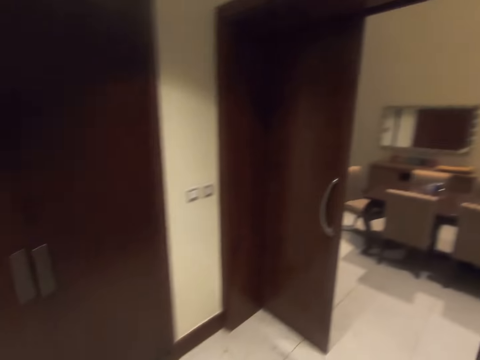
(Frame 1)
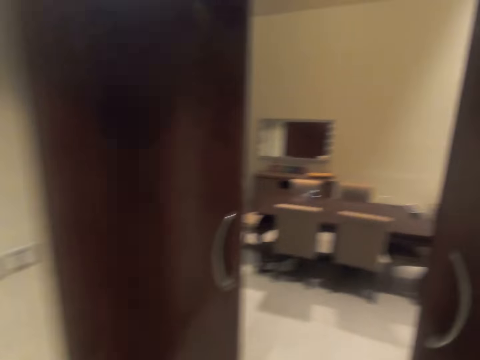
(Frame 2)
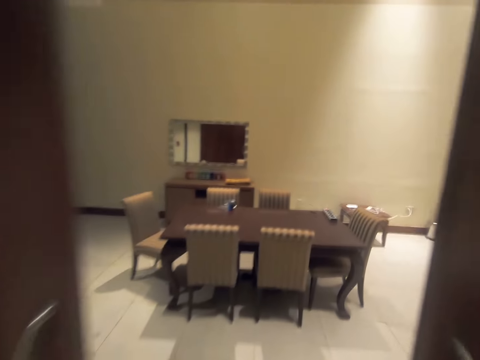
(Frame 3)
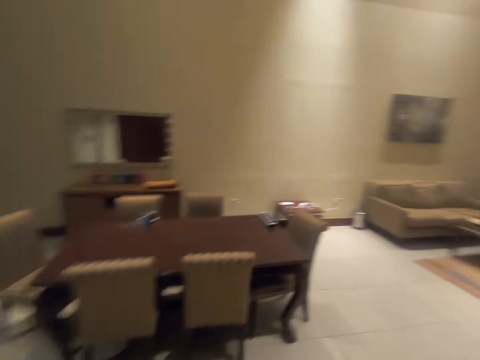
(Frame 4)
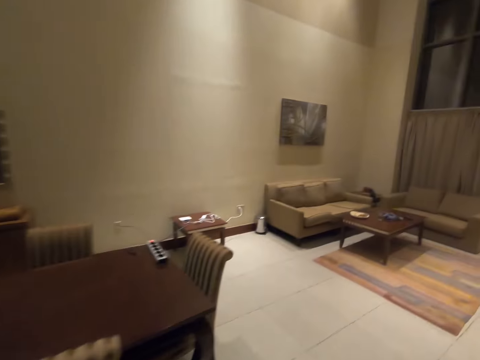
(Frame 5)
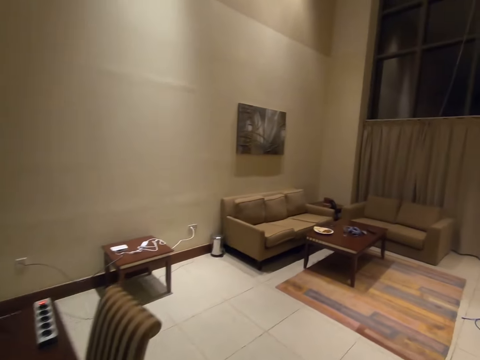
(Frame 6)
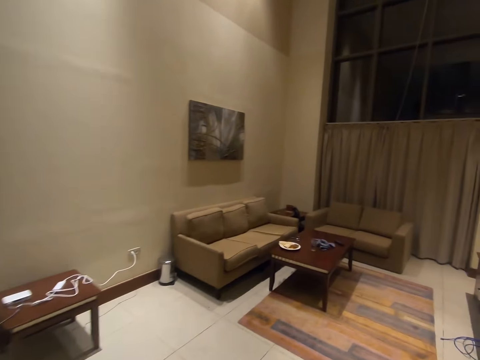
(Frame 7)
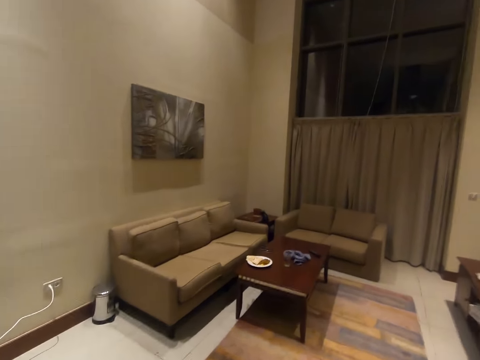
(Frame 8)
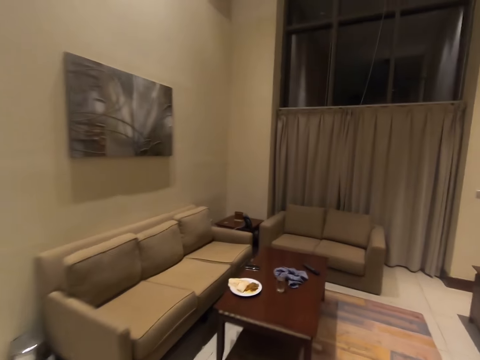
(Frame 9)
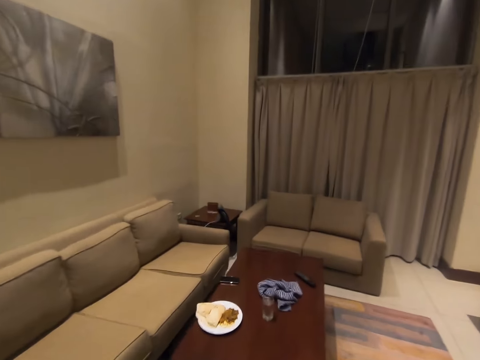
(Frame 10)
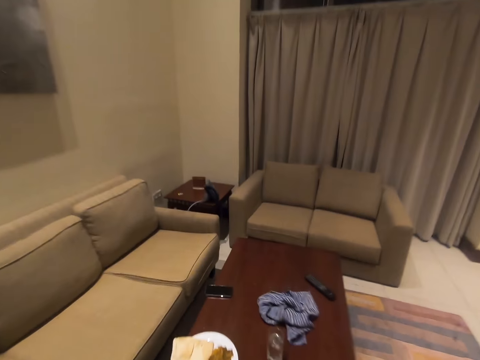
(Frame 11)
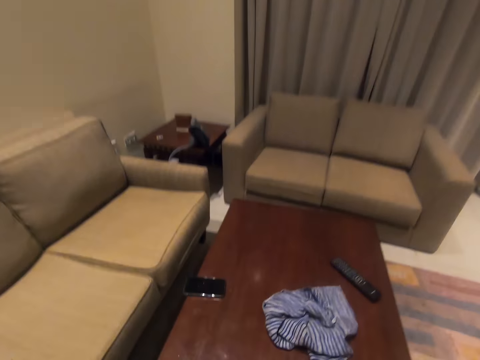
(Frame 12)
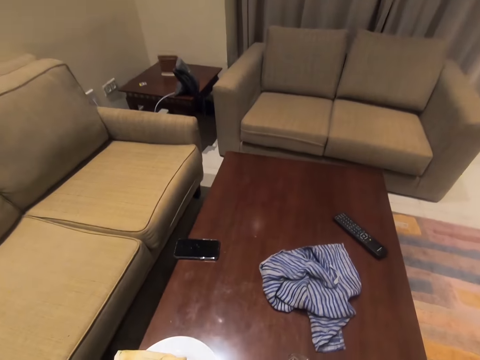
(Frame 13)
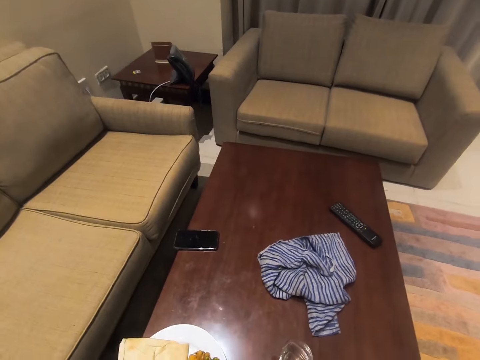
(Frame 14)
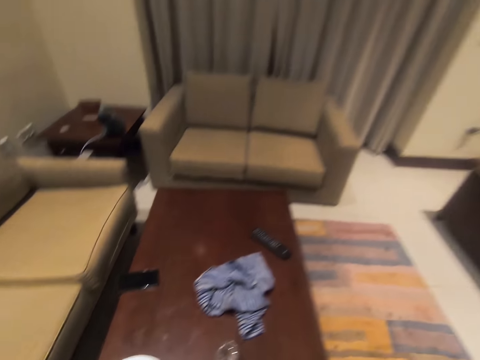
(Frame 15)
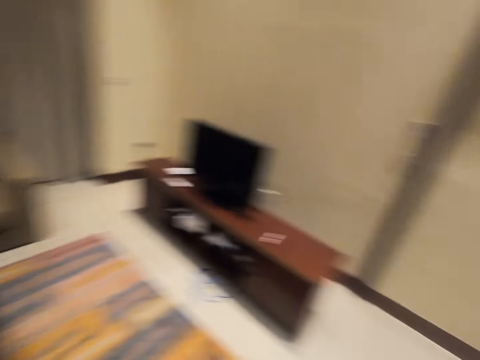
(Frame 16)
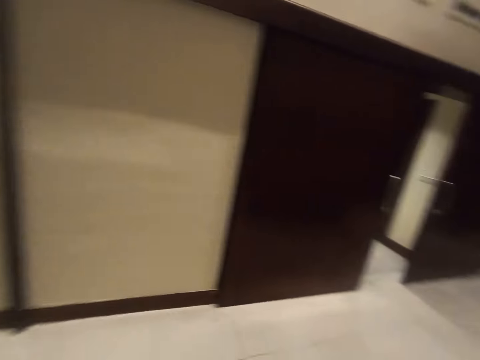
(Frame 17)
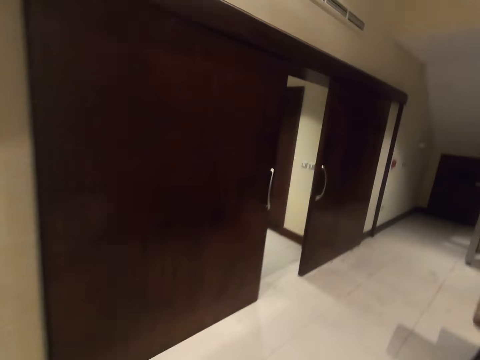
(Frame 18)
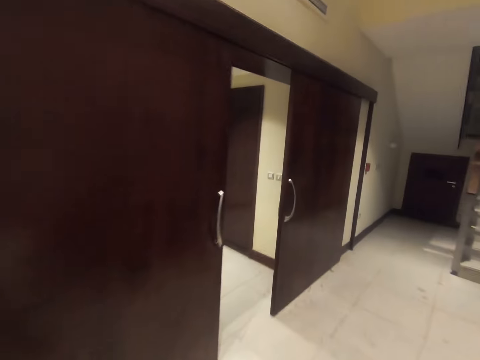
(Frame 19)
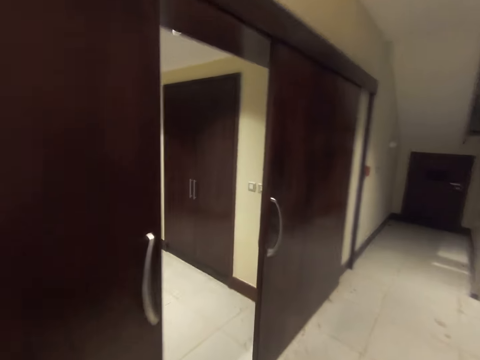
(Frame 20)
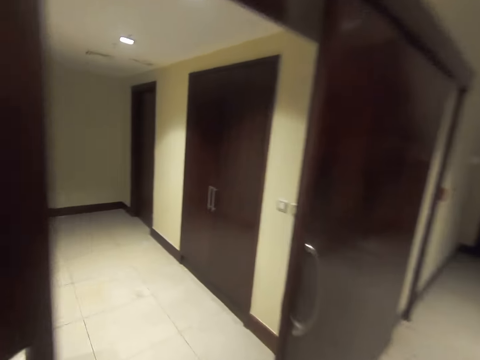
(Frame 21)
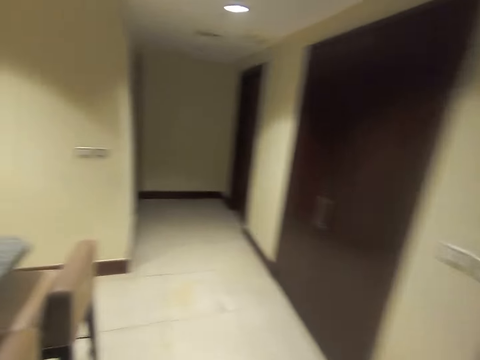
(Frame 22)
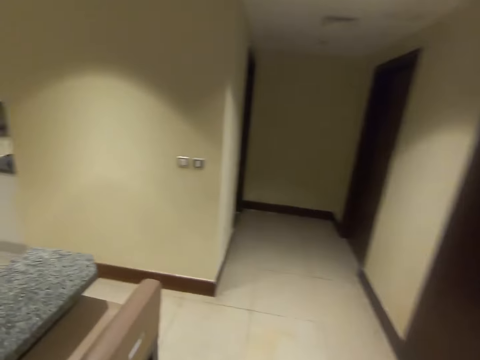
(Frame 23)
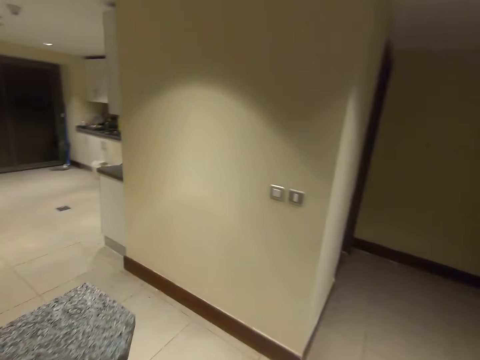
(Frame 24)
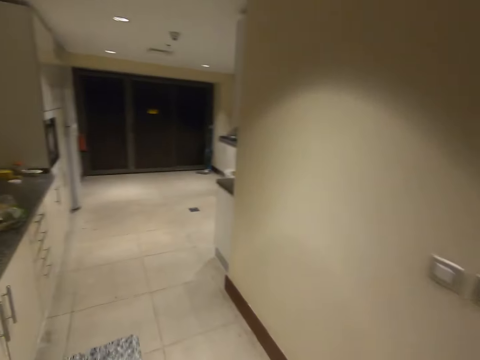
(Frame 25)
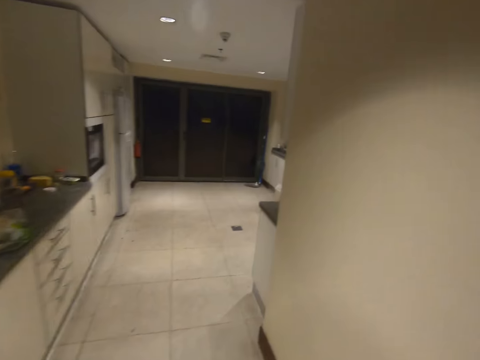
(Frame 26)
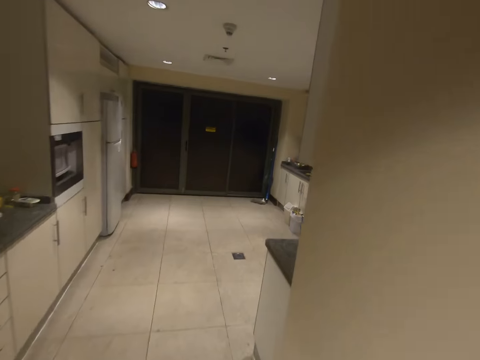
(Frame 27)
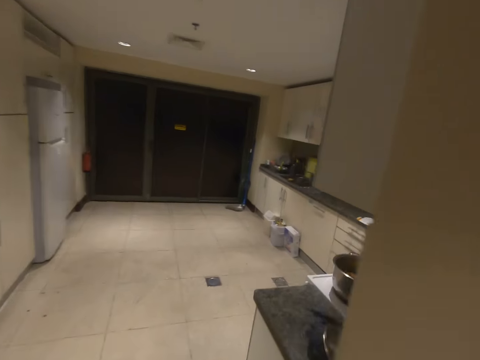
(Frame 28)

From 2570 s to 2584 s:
The camera wearer picks food pieces from the table. They turn in the living room. They walk to the kitchen.

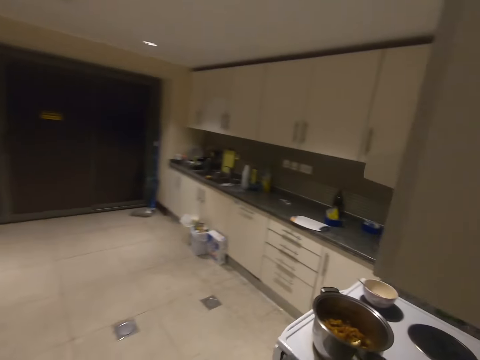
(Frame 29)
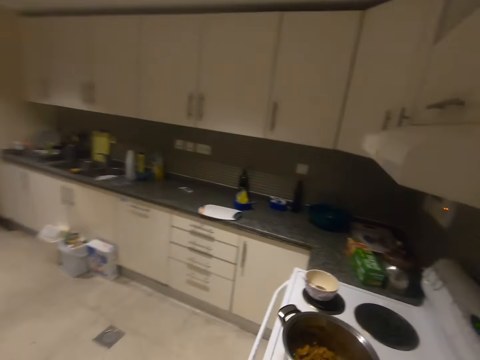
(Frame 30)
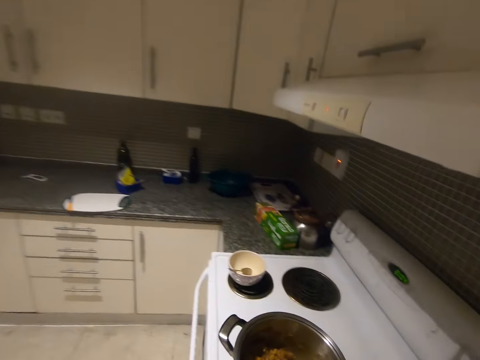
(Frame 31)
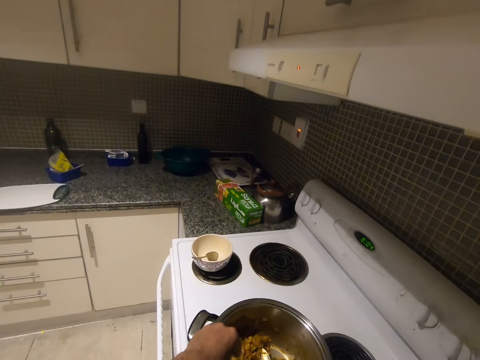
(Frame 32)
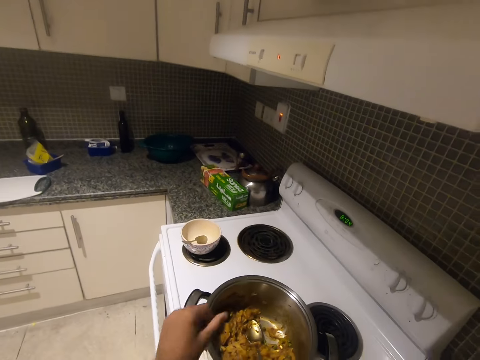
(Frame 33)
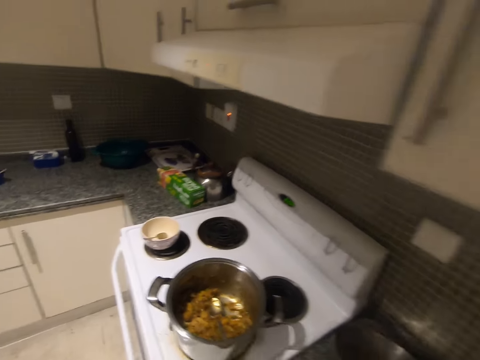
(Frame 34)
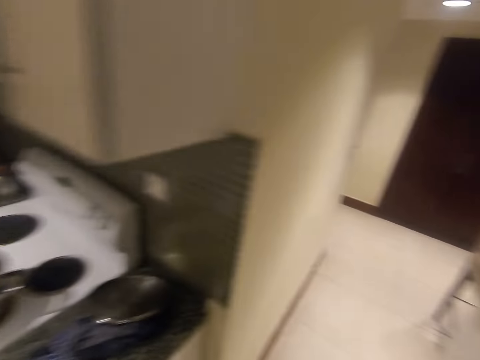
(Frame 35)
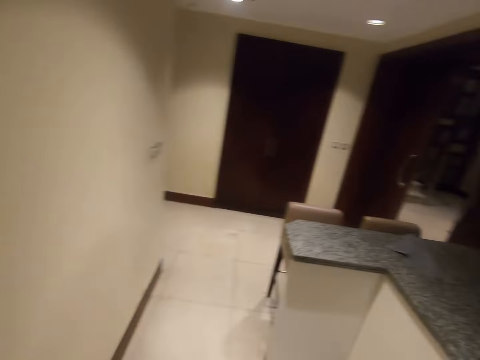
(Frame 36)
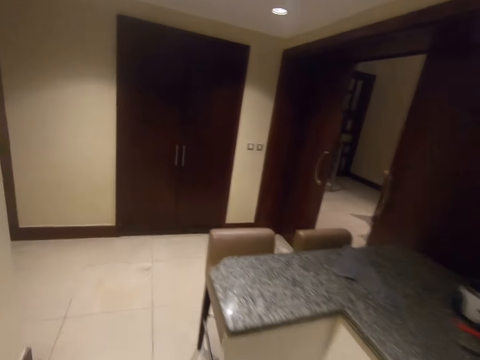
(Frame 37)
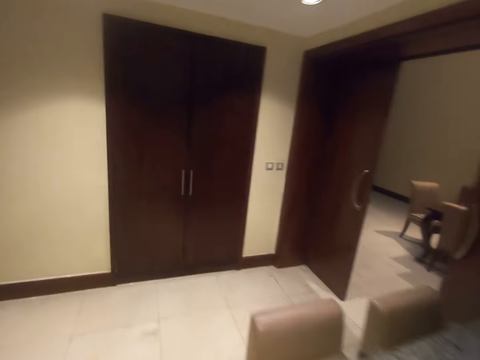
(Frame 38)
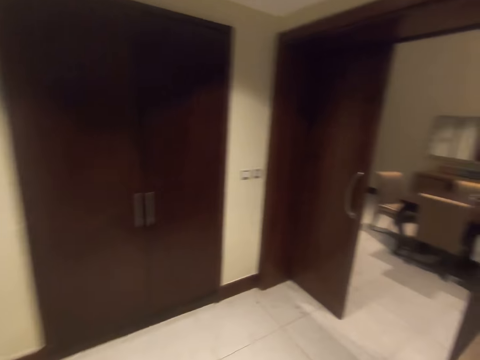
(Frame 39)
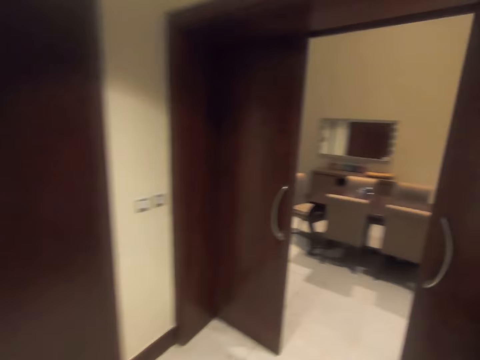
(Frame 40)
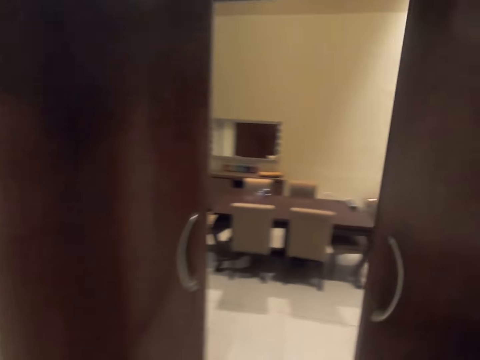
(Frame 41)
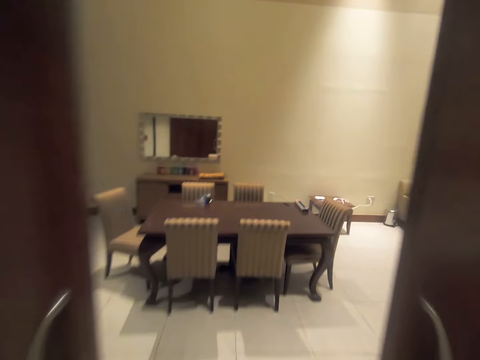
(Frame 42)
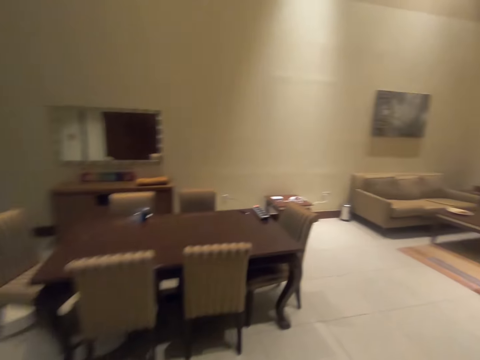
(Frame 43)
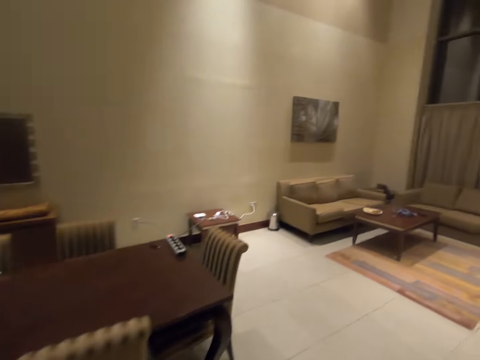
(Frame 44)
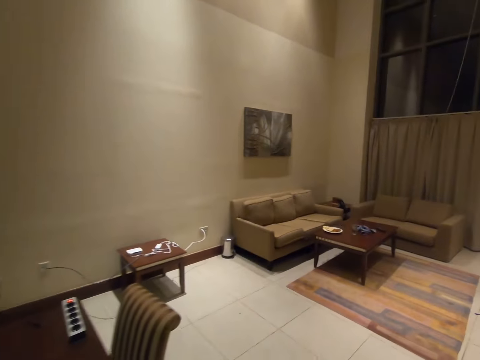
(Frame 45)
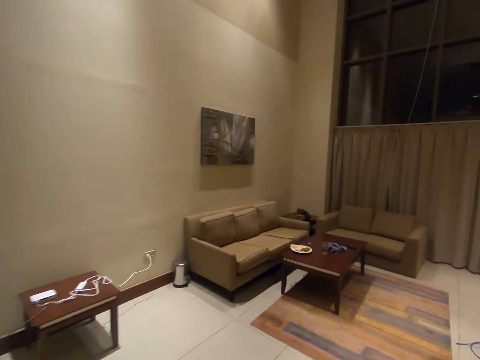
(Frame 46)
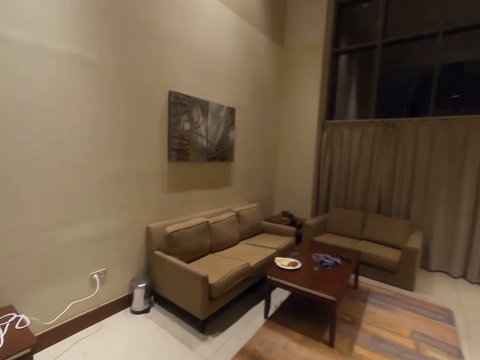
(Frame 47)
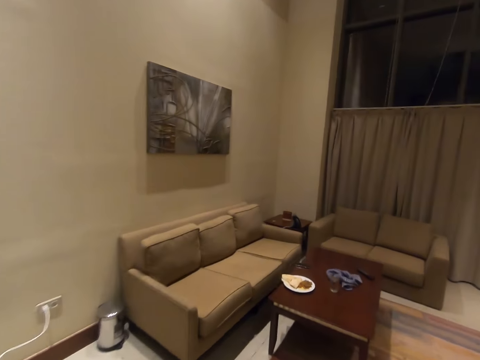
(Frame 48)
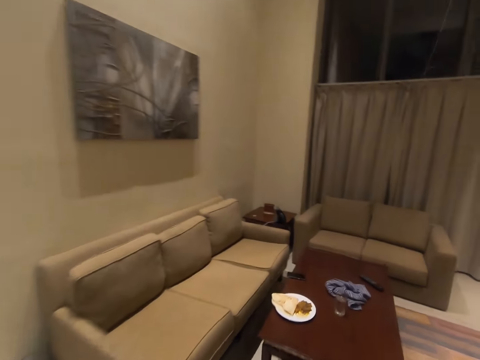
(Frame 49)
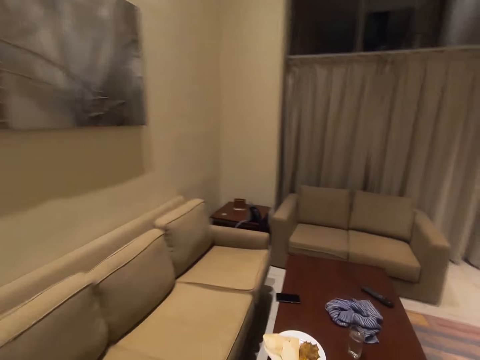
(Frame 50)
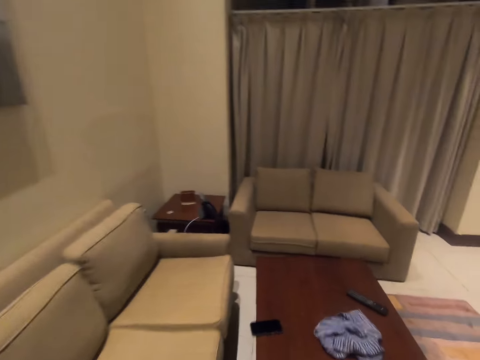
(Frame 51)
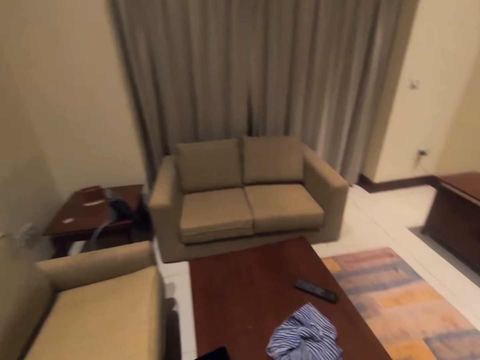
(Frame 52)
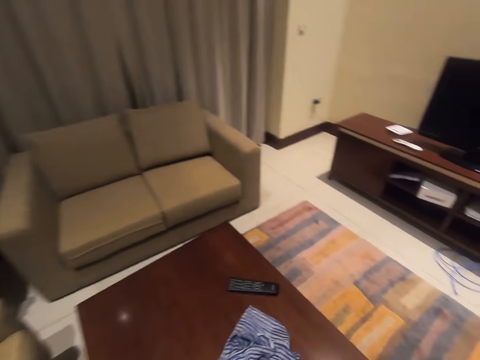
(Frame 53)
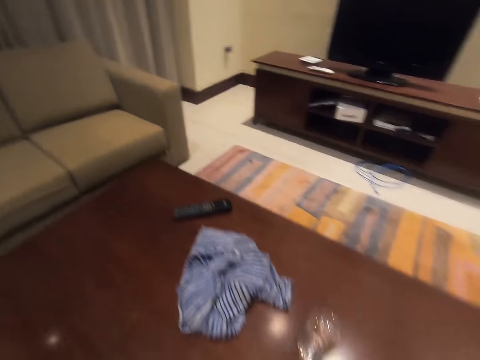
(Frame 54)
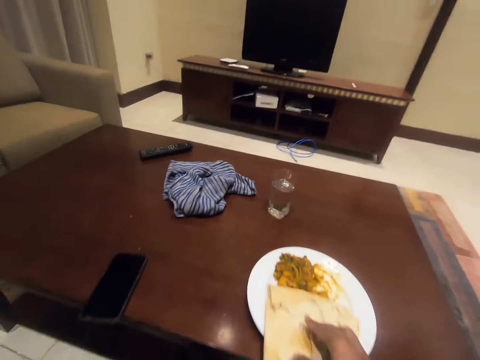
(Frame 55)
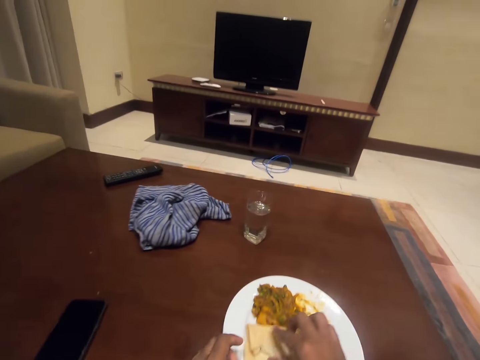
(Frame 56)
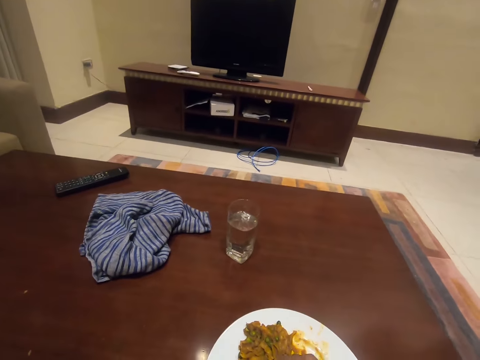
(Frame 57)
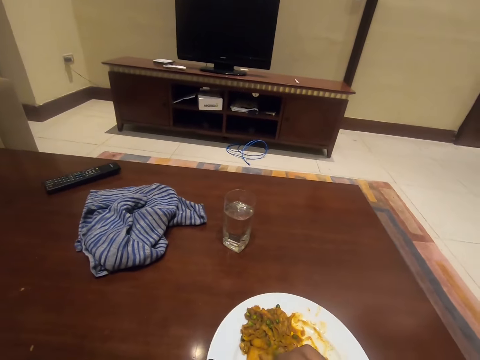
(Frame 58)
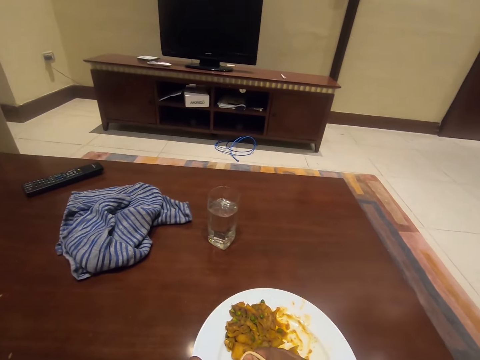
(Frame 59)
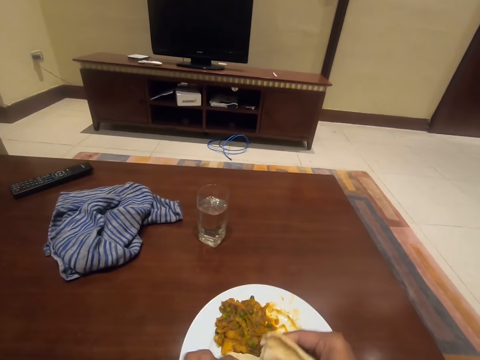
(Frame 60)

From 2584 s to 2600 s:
The camera wearer pours food in the cooking pot. He adds an ingredient to the food. He walks out of the kitchen to the living room. He clears his voice. He walks to the living room. He walks to the dining table. He sits on the couch or chair. He picks food from the plate. He divides the roti.
